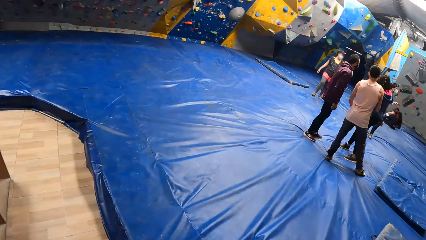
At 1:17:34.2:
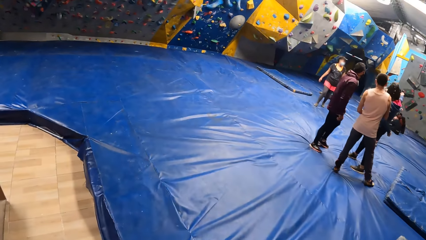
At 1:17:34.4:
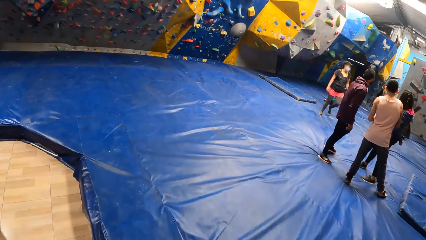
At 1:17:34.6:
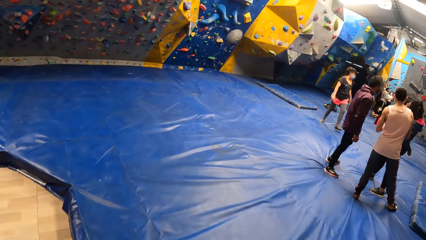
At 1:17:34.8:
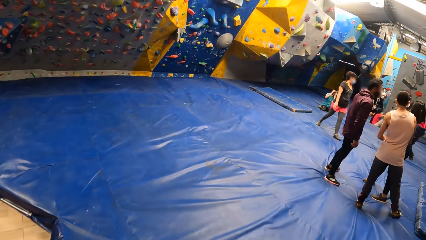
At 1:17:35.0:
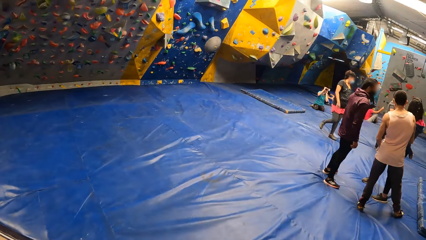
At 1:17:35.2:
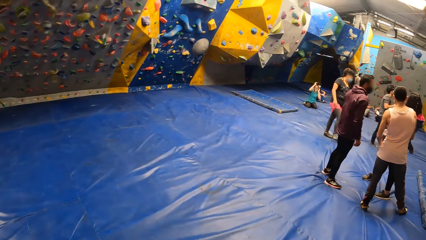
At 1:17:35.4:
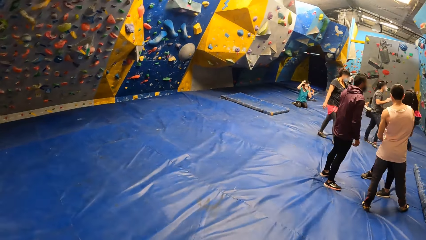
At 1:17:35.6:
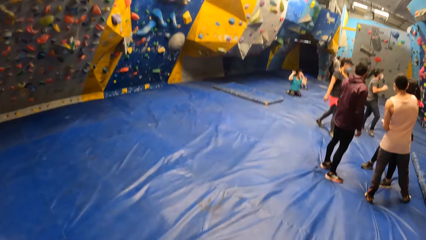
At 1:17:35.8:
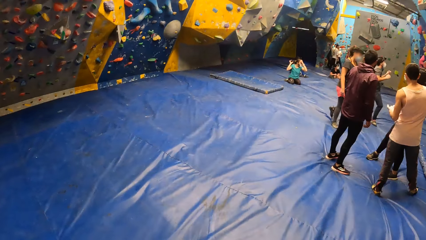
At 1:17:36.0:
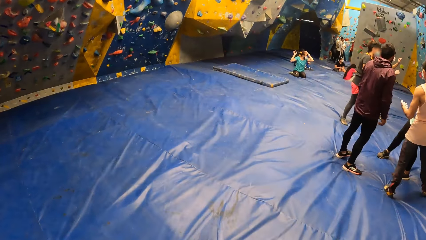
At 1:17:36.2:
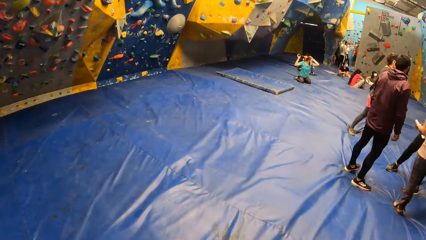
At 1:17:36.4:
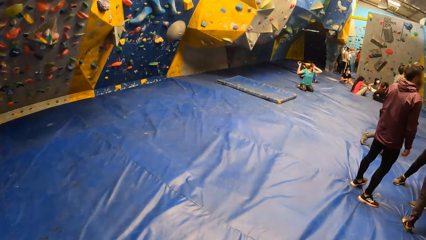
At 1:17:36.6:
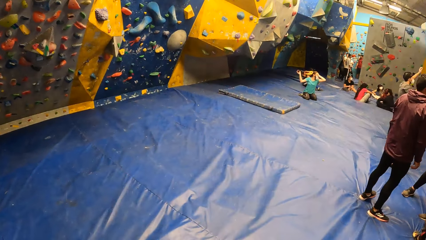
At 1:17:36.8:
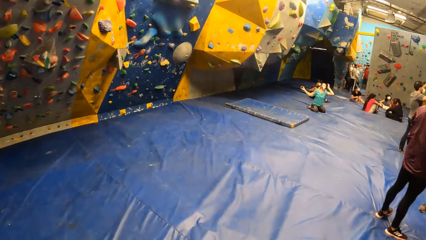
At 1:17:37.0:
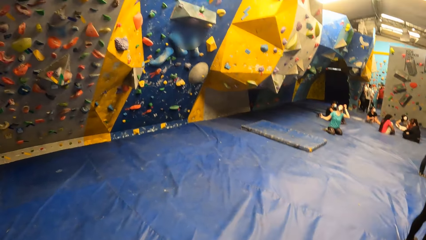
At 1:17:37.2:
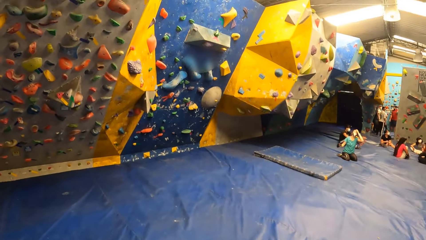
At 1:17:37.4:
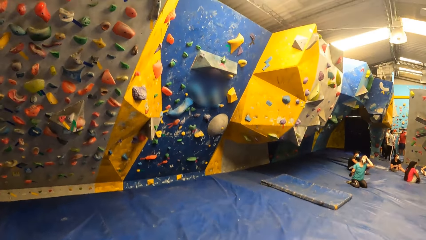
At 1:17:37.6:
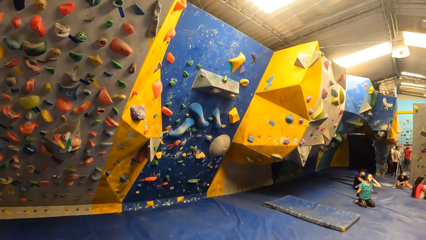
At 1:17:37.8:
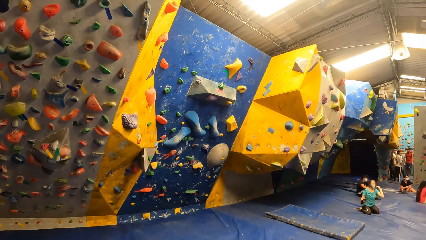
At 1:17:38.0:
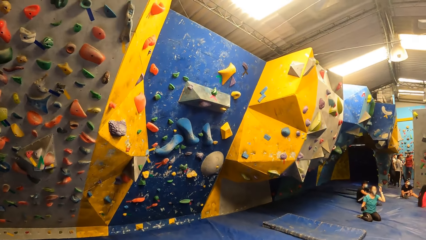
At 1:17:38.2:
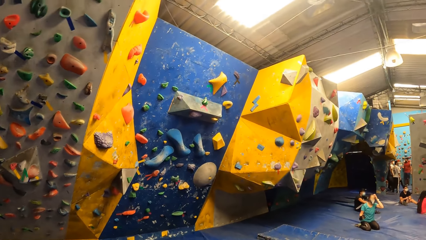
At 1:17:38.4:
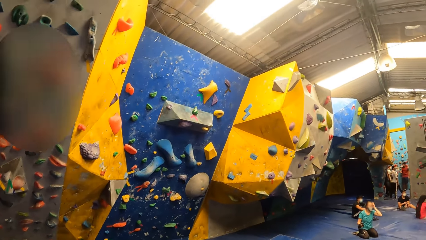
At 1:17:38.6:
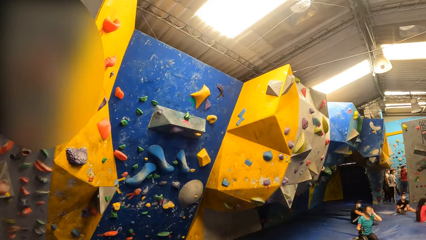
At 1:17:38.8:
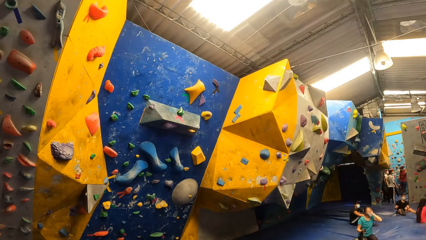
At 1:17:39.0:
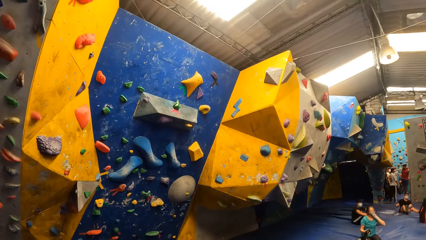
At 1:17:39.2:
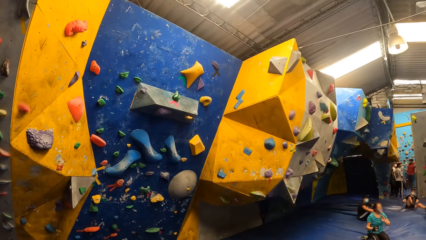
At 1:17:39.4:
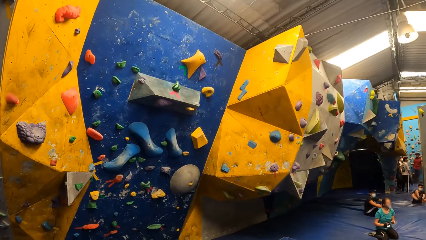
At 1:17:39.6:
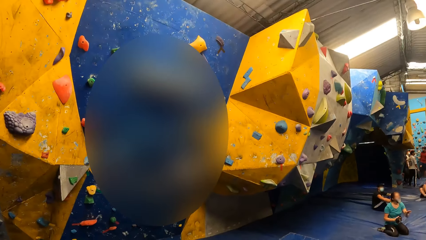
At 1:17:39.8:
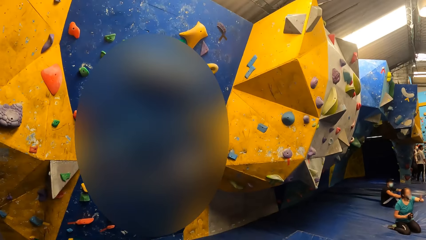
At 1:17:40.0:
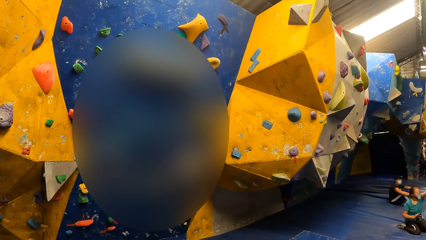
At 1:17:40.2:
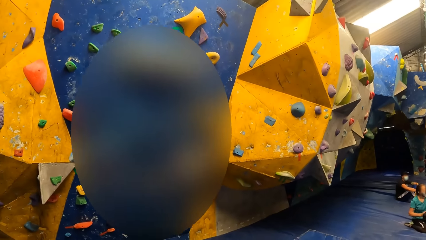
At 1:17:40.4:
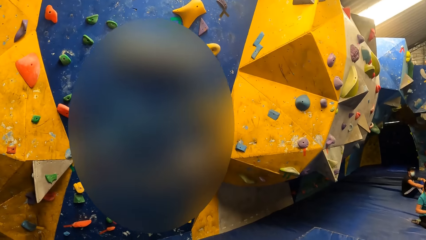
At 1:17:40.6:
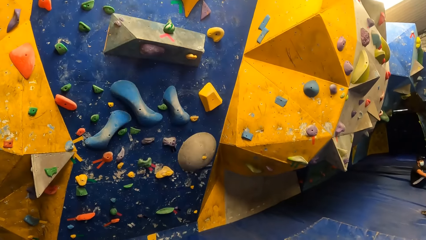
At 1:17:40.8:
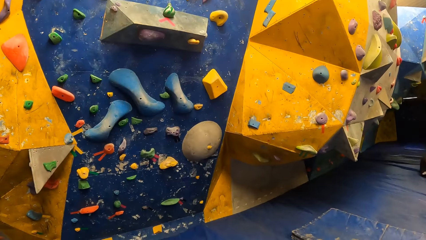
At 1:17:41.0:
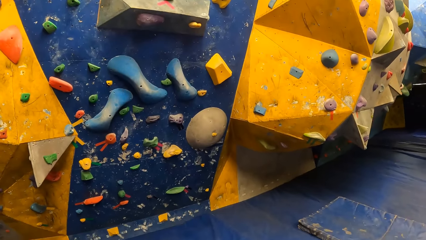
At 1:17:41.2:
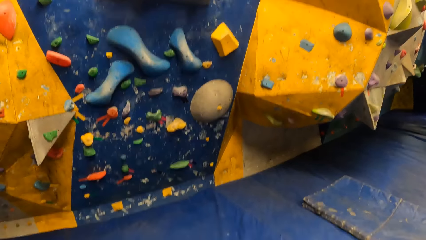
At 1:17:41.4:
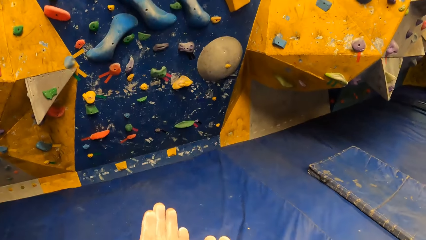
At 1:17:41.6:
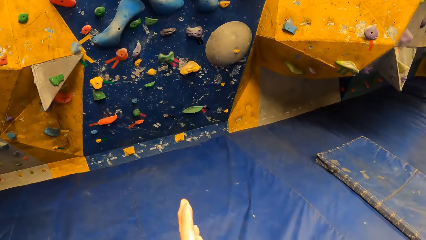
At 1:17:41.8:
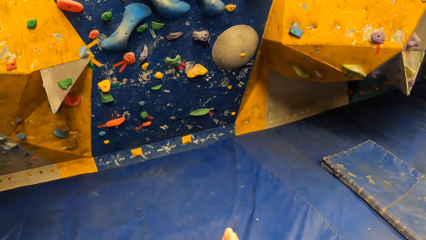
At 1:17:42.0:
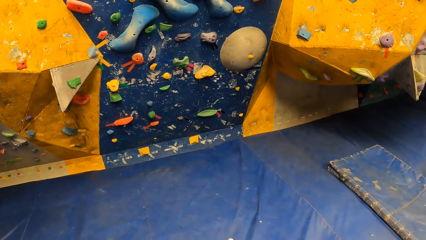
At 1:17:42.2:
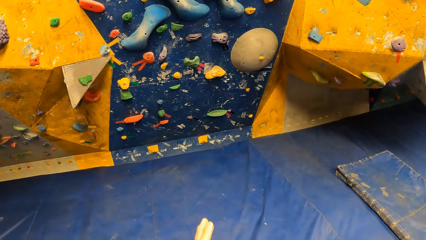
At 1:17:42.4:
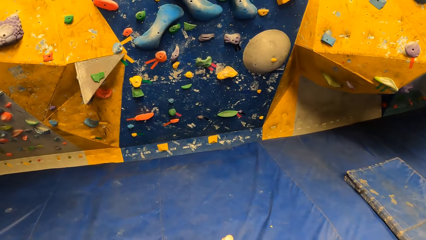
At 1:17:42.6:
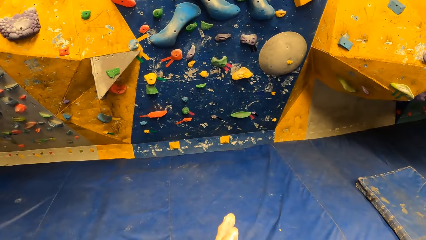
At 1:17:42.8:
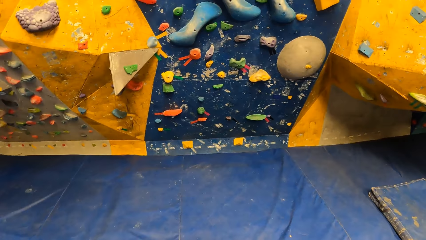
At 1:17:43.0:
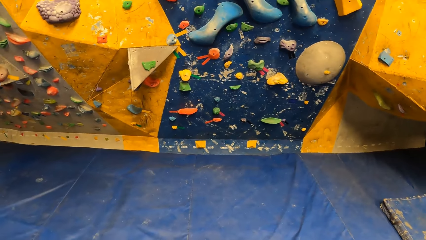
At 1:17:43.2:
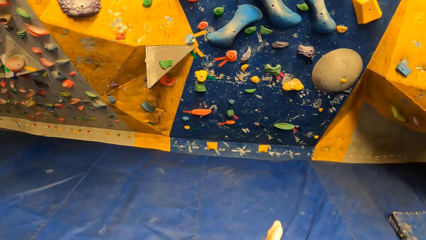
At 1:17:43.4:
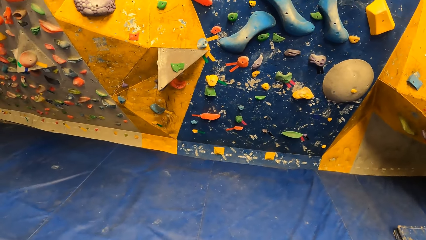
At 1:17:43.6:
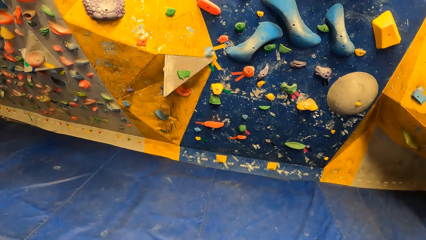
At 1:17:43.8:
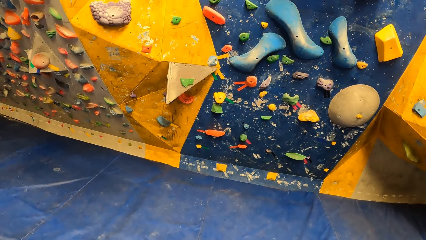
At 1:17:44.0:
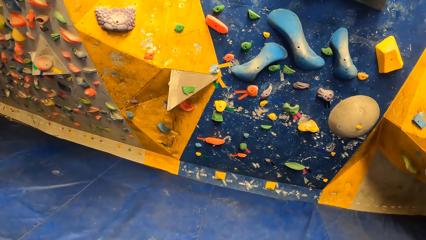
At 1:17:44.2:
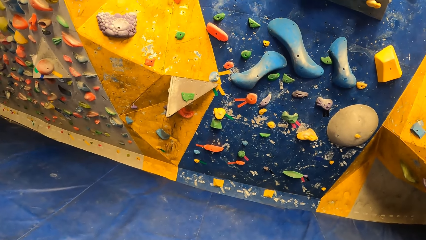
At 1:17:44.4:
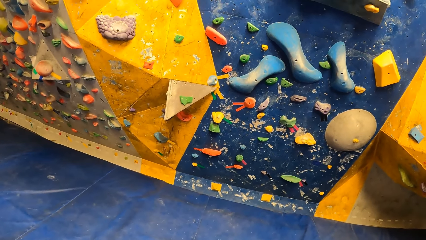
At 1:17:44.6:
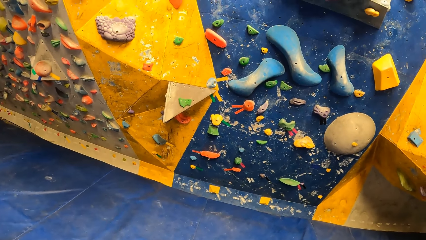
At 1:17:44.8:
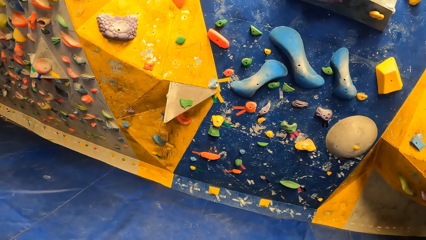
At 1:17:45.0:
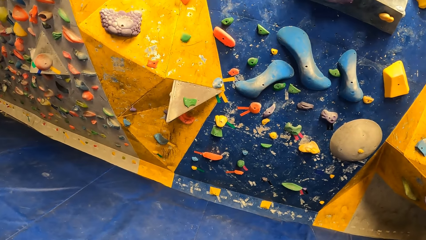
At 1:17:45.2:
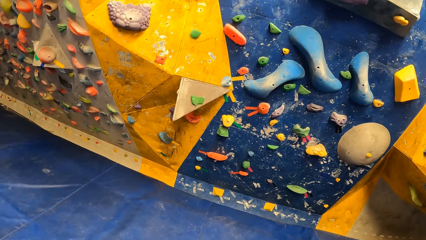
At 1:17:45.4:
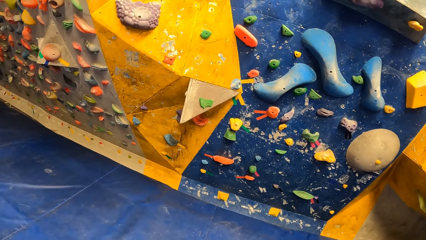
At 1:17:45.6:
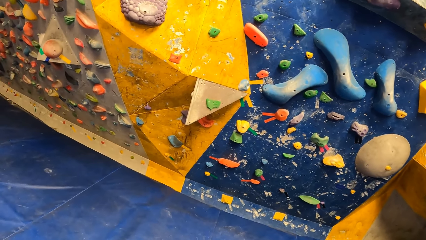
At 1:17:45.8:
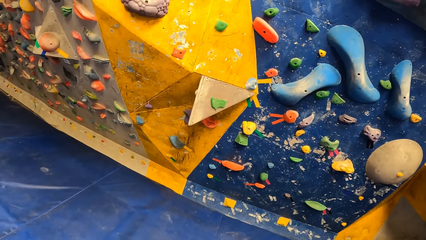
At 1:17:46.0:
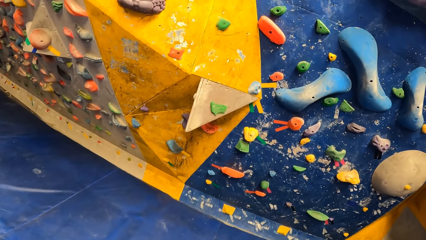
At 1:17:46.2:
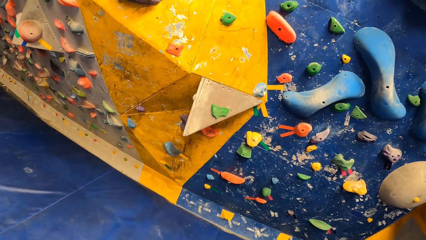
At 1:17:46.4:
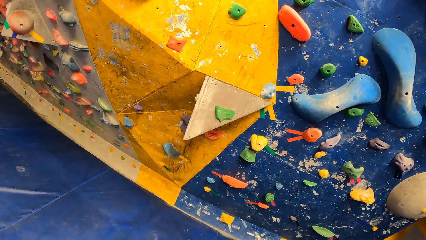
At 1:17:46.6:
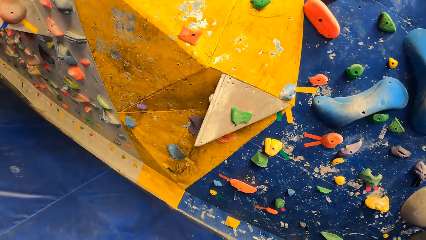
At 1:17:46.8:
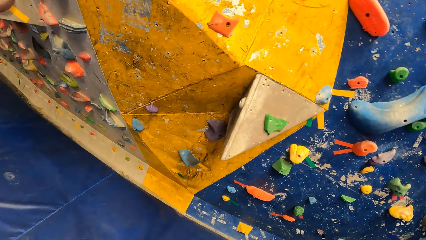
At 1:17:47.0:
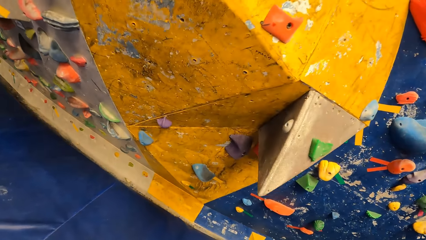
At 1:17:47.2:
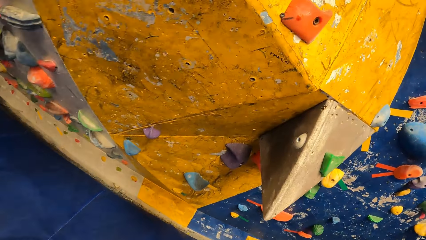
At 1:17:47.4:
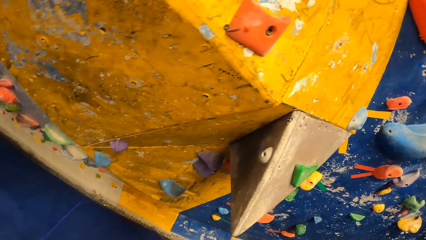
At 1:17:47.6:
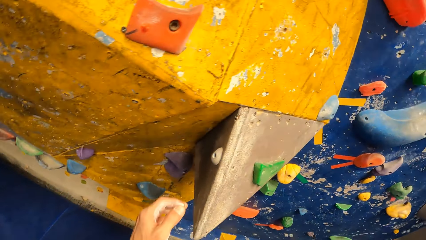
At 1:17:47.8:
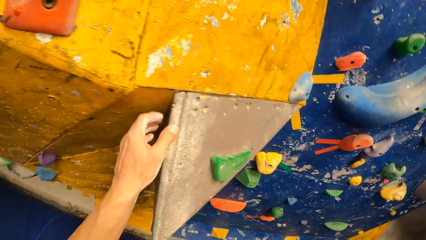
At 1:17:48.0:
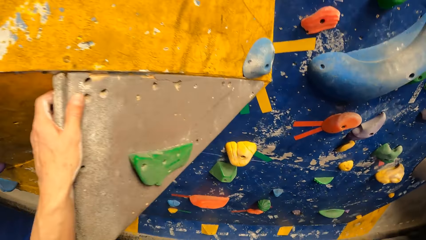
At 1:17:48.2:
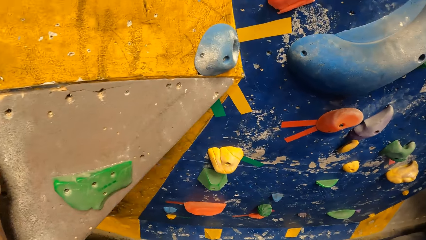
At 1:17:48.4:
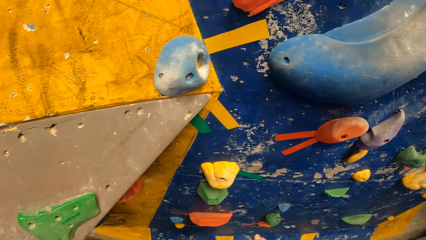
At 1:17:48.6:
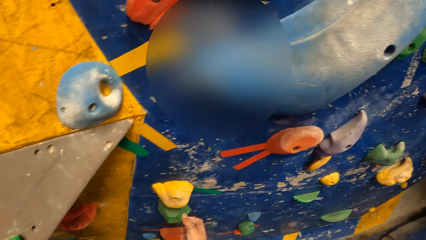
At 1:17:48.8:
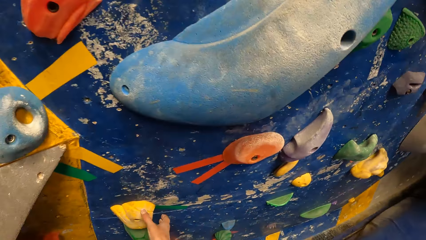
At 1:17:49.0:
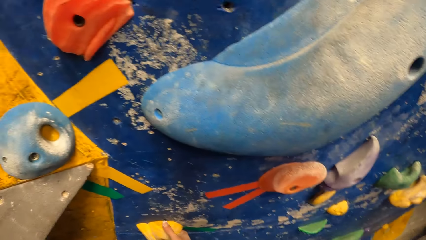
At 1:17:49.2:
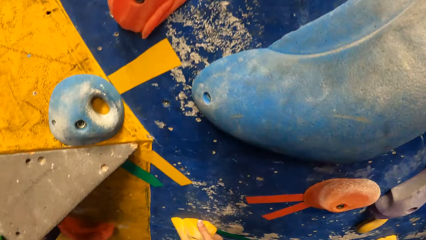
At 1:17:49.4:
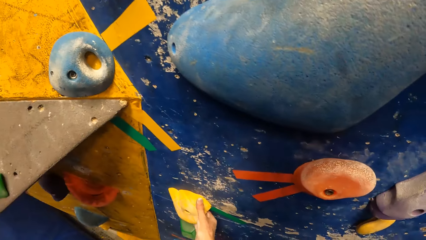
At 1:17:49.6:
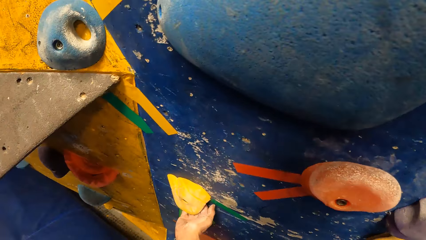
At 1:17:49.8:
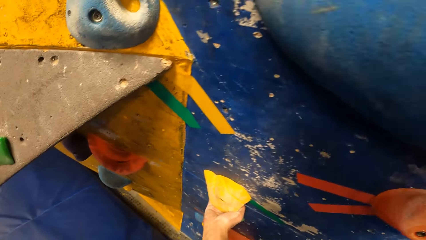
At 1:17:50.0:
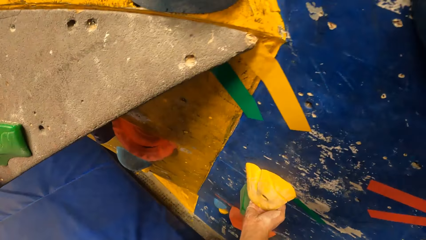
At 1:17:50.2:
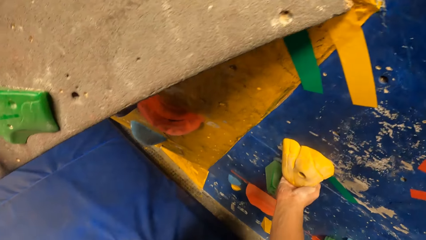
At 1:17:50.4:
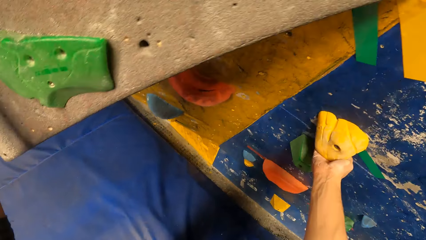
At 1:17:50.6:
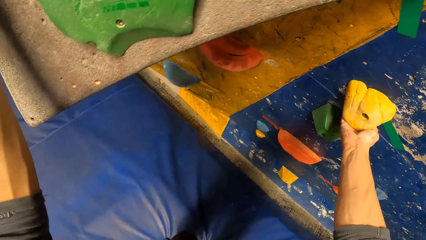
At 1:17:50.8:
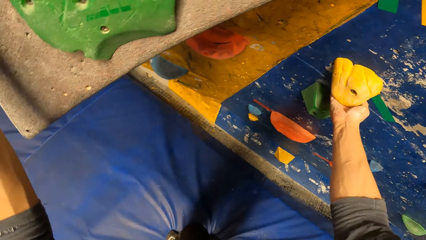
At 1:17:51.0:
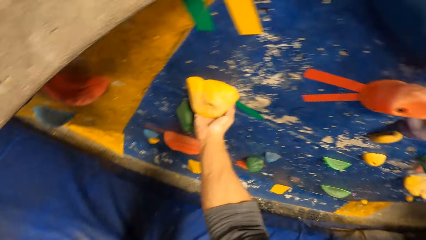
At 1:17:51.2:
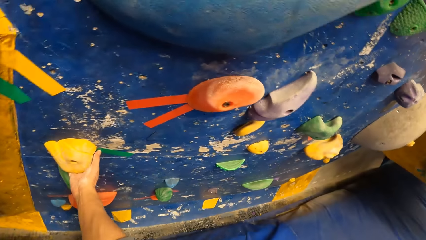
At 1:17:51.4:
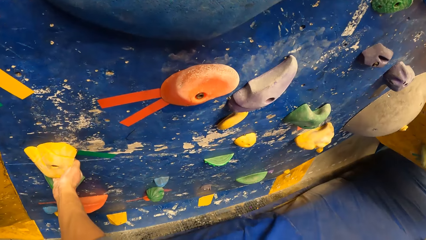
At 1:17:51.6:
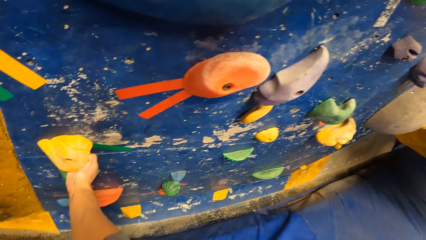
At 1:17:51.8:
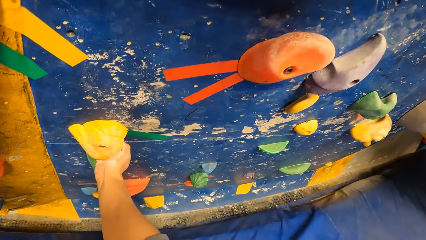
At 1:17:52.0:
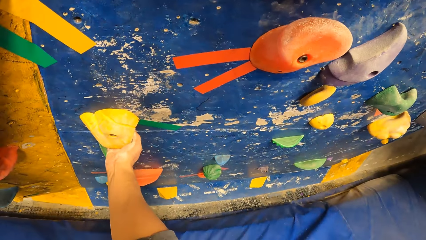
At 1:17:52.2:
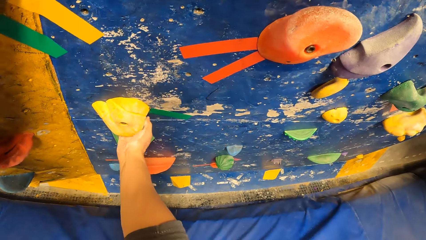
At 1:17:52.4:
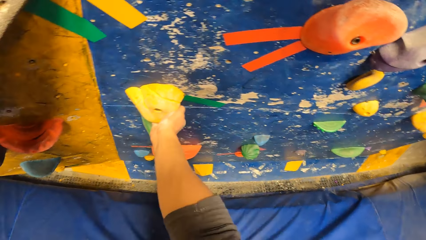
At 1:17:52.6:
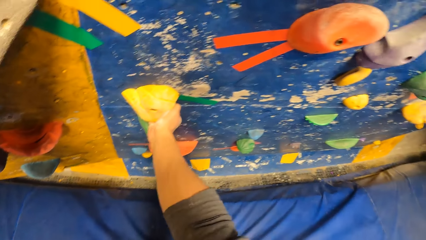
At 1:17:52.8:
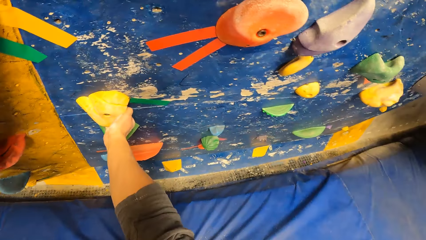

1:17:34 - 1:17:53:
The camera wearer walks back to the rock climbing game. The woman removes the camera from her head with her right hand. The woman touches her hair with her left hand. The camera wearer rubs his hands together. He looks at the rock climbing game. He places his left hand on the wall. He holds a climbing hold on the wall with his right hand.
